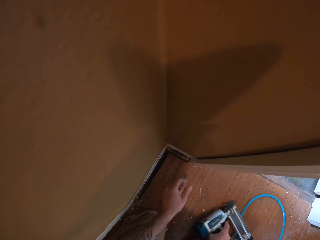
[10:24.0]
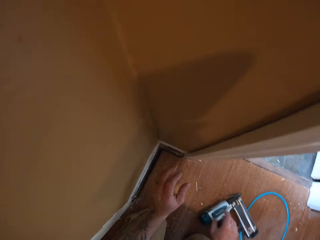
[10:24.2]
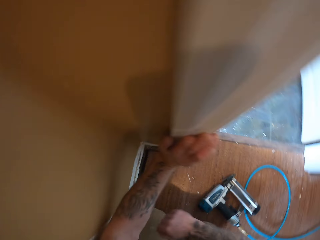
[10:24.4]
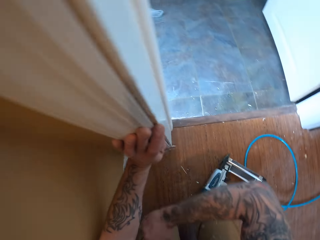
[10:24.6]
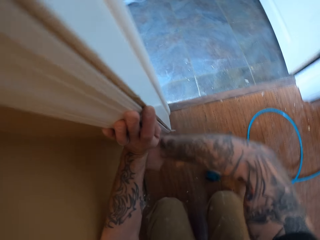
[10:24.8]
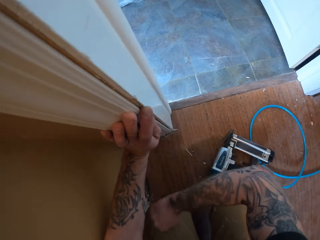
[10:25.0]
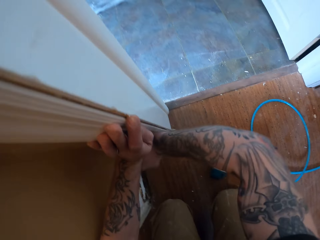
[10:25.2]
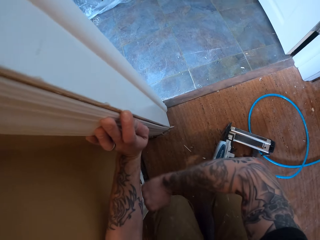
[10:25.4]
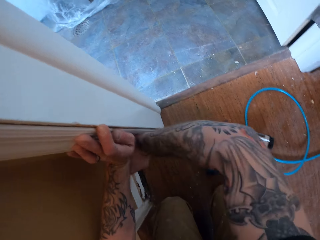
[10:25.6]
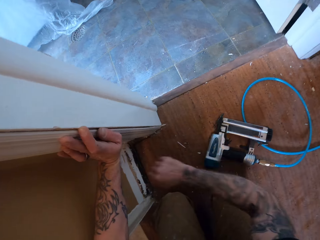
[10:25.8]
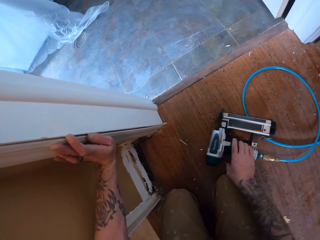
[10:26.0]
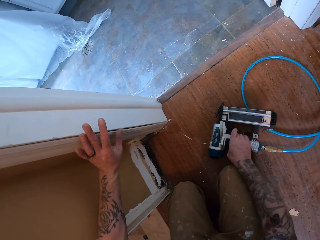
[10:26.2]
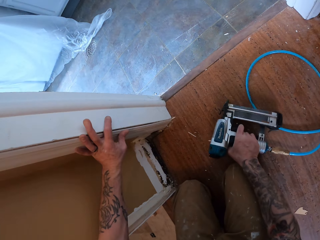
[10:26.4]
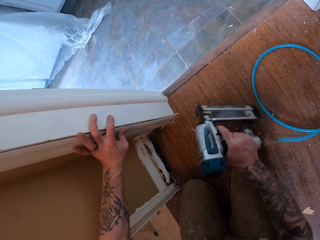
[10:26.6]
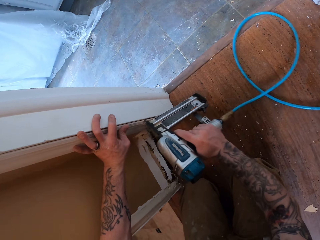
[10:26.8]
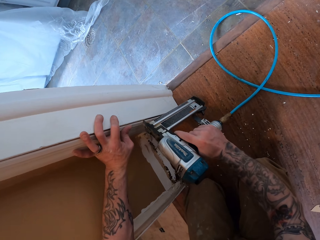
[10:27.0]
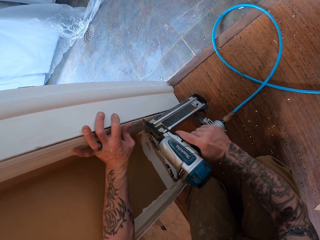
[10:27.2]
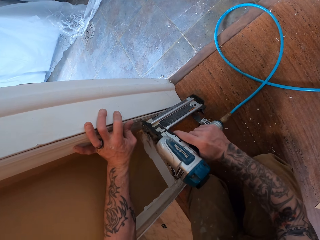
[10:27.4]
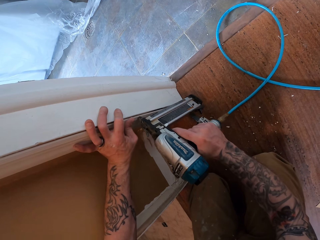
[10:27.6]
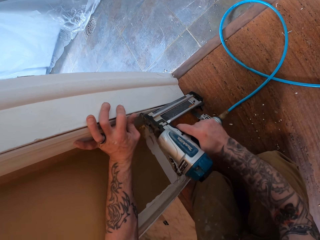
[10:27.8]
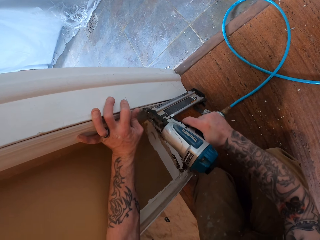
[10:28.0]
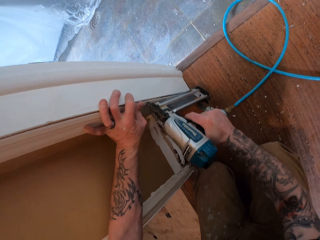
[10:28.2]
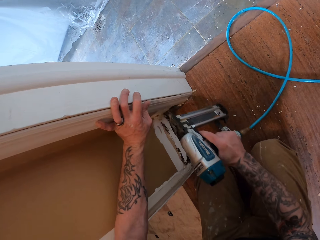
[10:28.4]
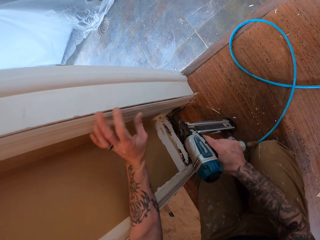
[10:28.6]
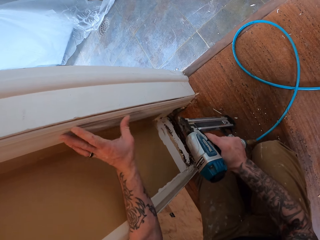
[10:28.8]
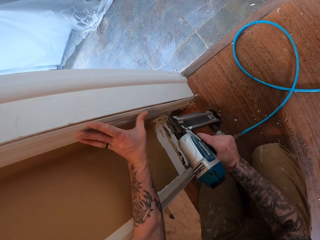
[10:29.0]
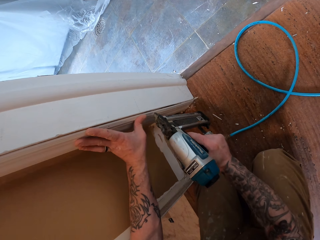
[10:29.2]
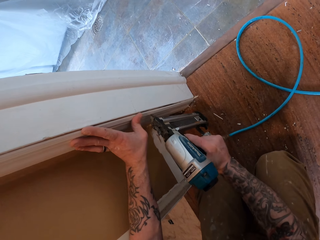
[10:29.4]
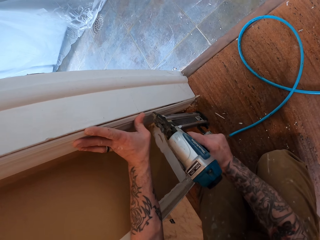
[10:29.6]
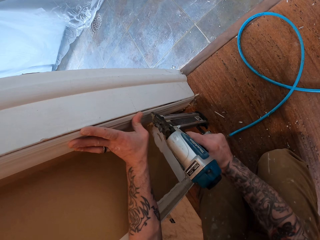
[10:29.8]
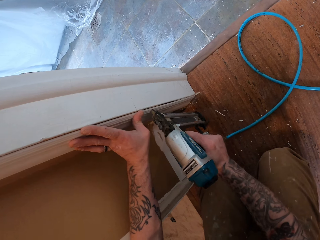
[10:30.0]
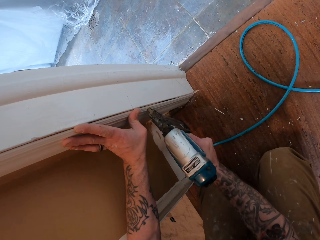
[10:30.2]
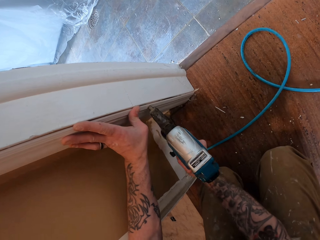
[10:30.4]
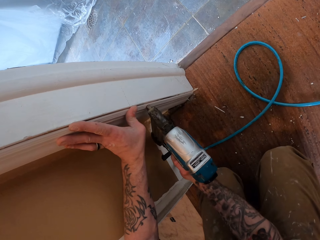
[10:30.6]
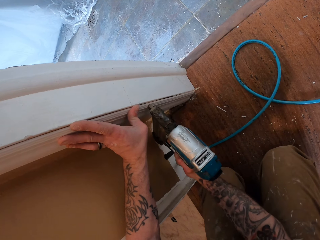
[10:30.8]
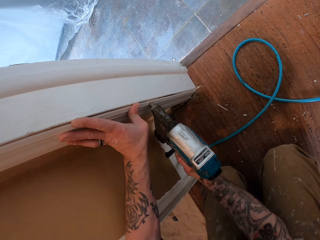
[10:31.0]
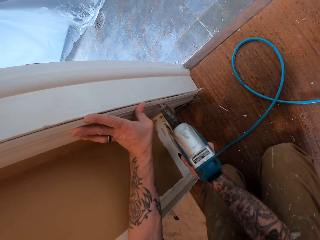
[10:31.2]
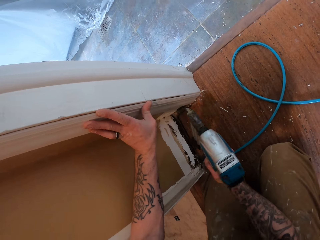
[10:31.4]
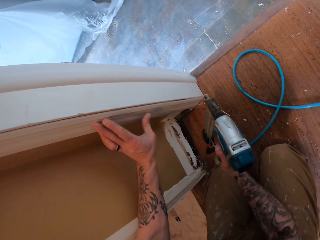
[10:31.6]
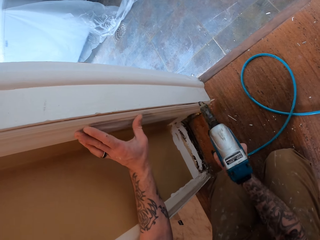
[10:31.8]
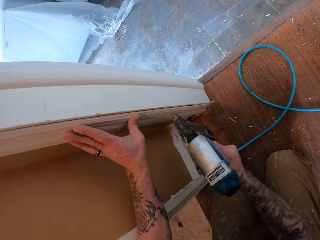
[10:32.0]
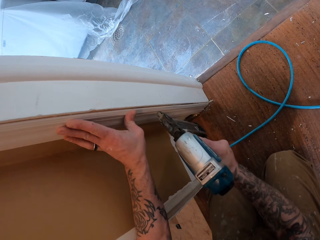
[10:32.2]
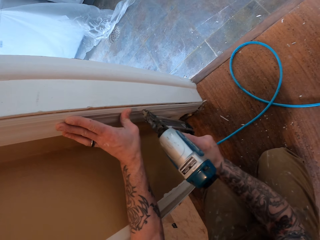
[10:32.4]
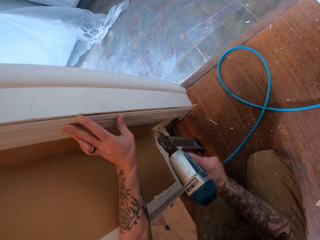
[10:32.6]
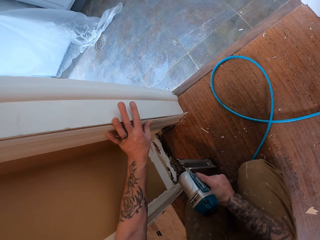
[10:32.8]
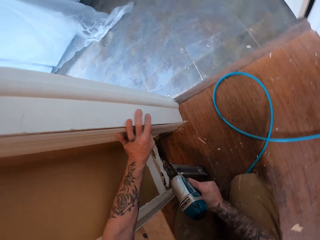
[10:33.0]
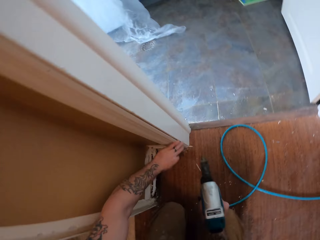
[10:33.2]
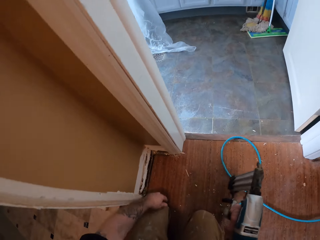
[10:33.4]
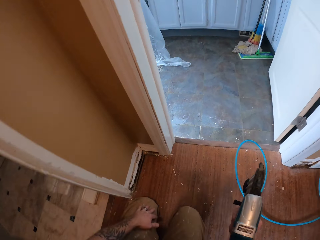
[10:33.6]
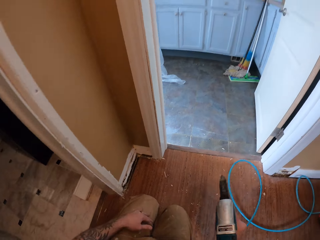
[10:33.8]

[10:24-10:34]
The camera wearer drops the nail gun. He hits the piece of wood with his right hand. He takes the nail gun. He nails the piece of wood to the wall using the nail gun. He puts a nail in the wood with the nail gun.

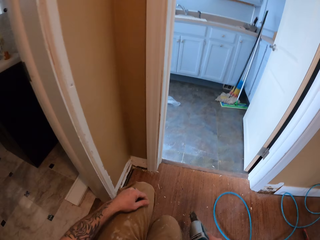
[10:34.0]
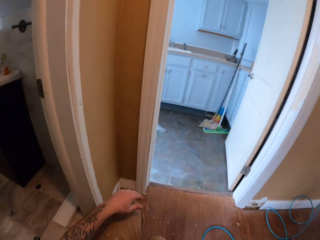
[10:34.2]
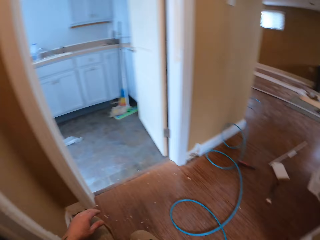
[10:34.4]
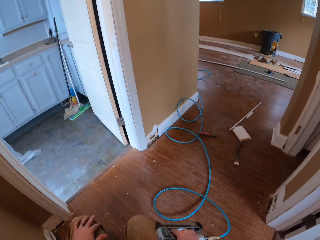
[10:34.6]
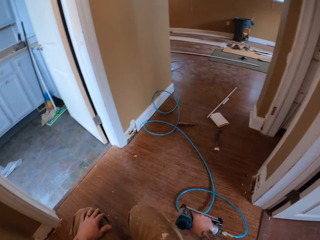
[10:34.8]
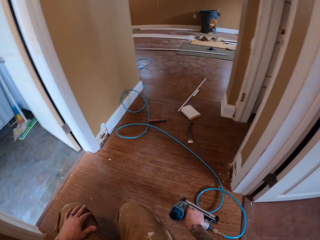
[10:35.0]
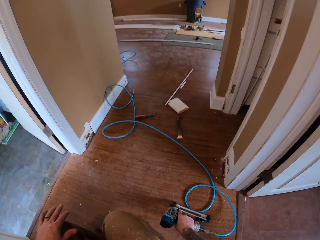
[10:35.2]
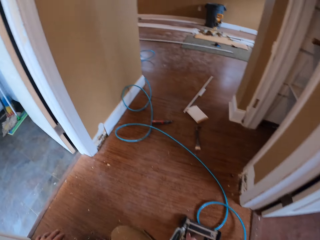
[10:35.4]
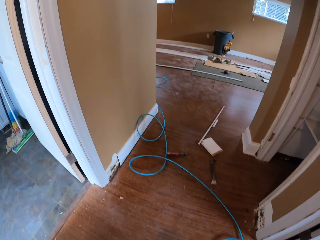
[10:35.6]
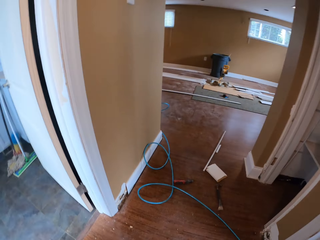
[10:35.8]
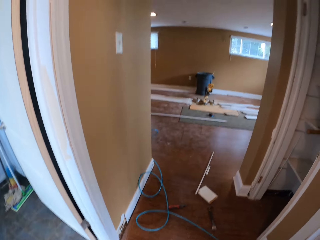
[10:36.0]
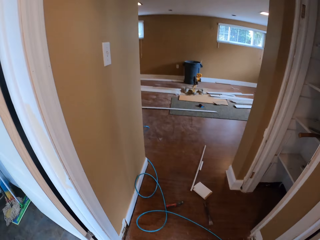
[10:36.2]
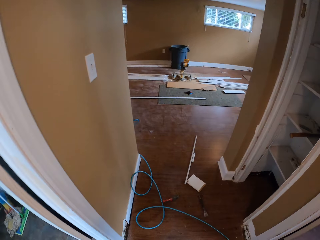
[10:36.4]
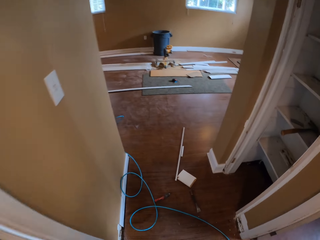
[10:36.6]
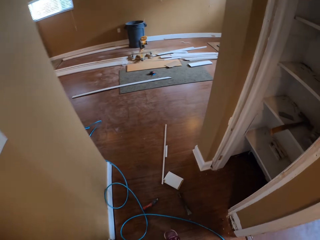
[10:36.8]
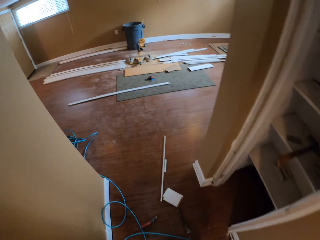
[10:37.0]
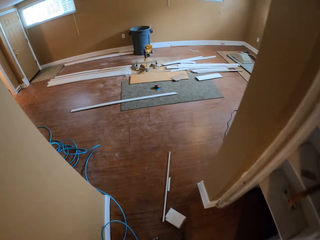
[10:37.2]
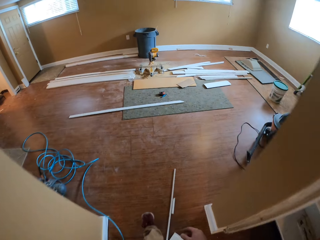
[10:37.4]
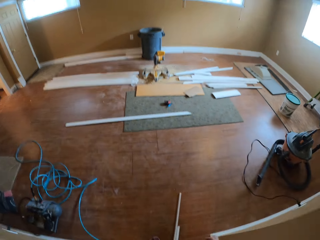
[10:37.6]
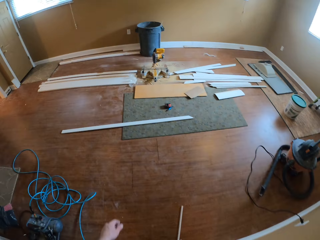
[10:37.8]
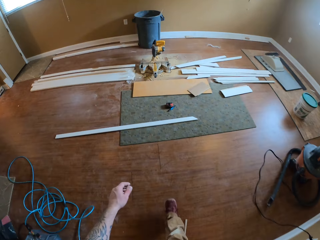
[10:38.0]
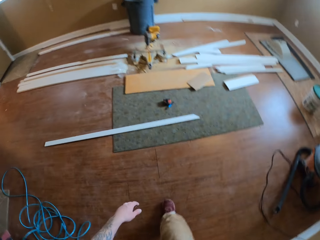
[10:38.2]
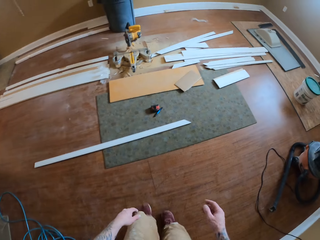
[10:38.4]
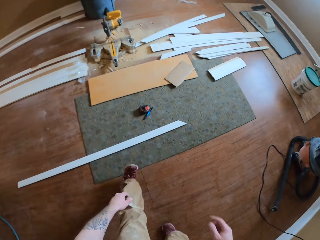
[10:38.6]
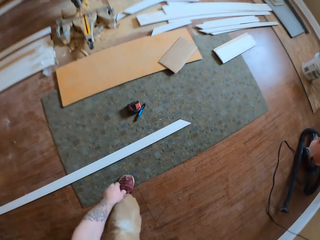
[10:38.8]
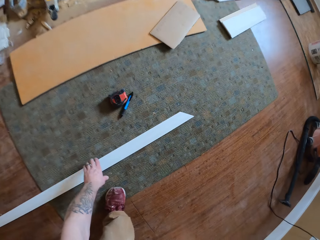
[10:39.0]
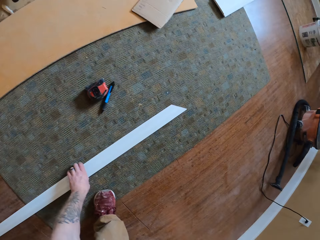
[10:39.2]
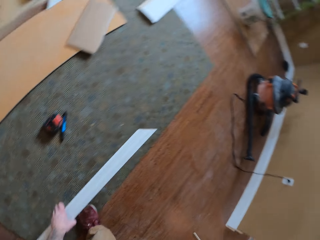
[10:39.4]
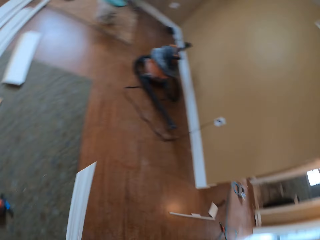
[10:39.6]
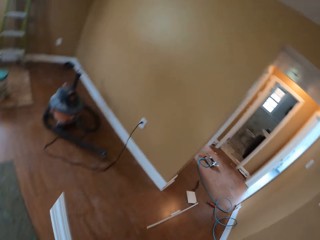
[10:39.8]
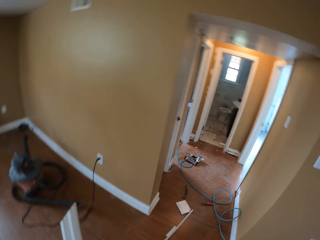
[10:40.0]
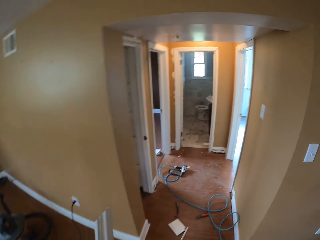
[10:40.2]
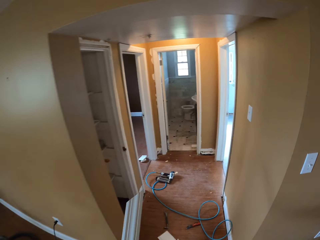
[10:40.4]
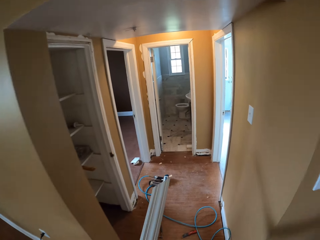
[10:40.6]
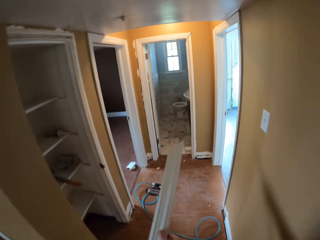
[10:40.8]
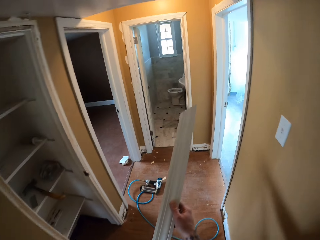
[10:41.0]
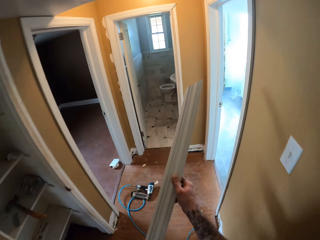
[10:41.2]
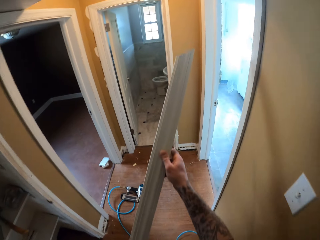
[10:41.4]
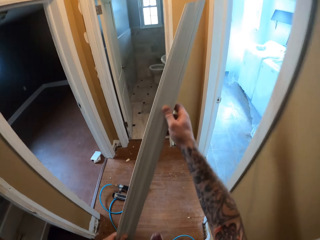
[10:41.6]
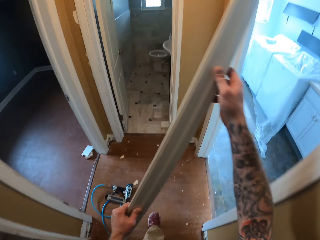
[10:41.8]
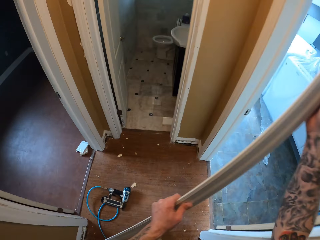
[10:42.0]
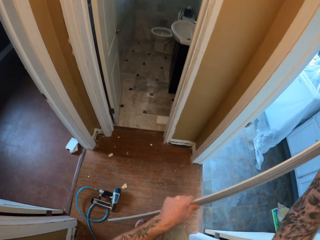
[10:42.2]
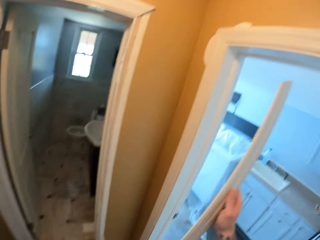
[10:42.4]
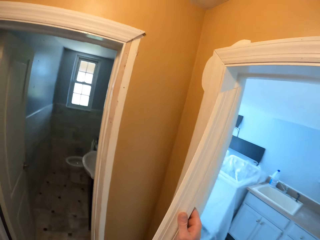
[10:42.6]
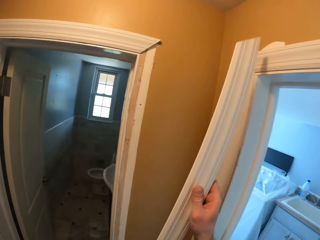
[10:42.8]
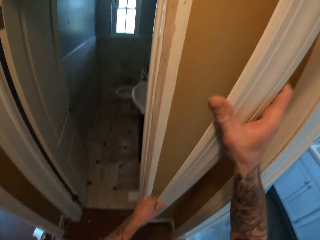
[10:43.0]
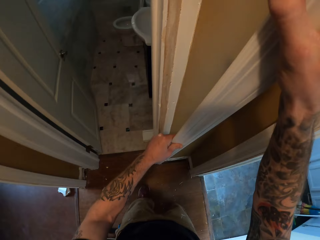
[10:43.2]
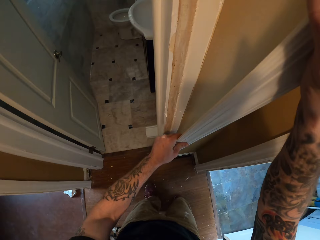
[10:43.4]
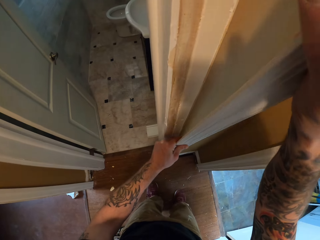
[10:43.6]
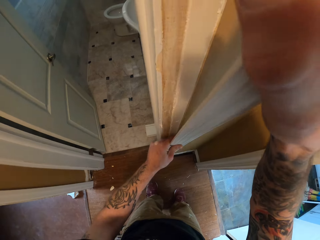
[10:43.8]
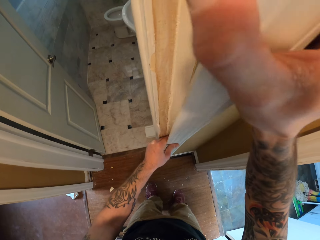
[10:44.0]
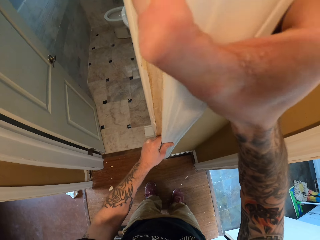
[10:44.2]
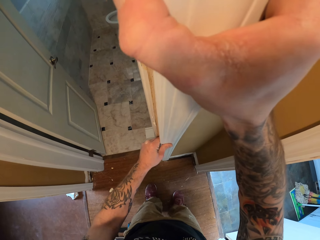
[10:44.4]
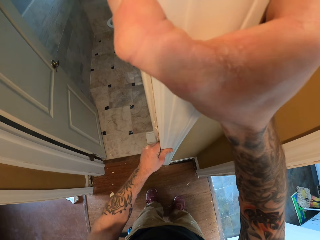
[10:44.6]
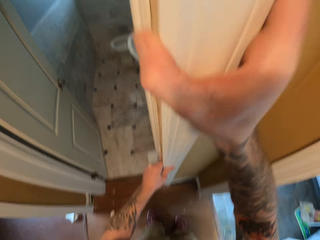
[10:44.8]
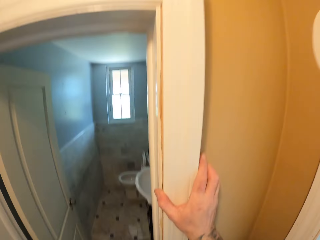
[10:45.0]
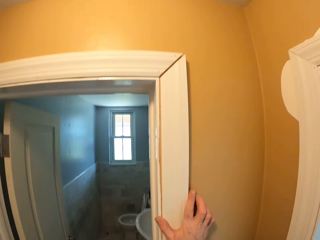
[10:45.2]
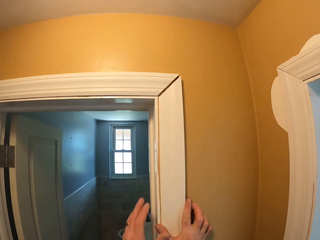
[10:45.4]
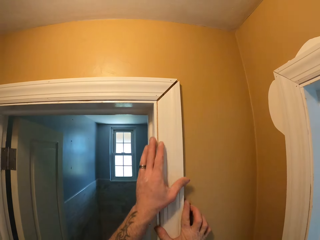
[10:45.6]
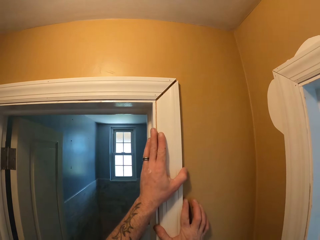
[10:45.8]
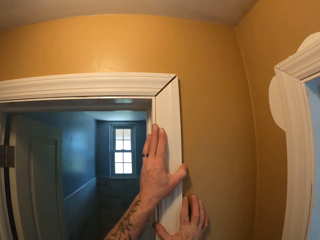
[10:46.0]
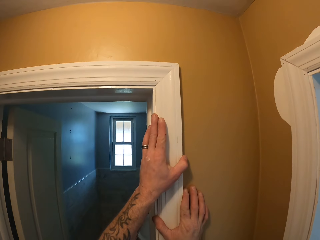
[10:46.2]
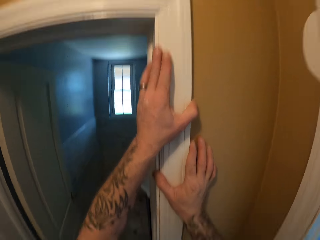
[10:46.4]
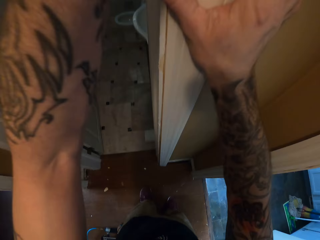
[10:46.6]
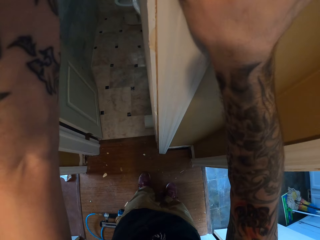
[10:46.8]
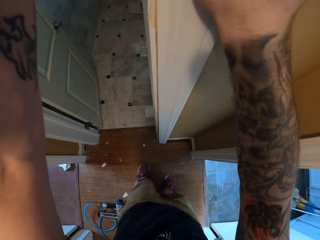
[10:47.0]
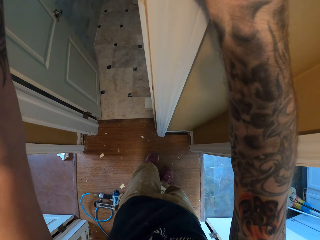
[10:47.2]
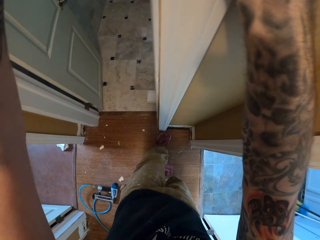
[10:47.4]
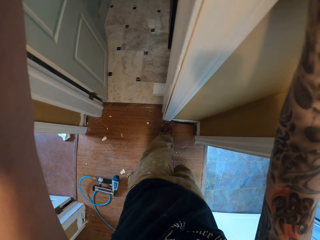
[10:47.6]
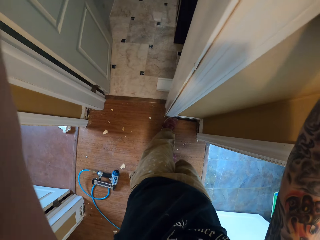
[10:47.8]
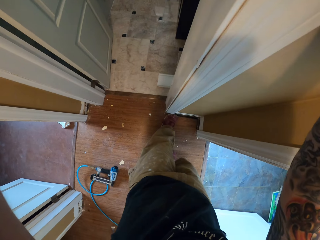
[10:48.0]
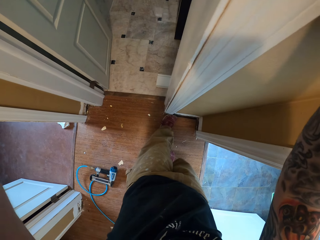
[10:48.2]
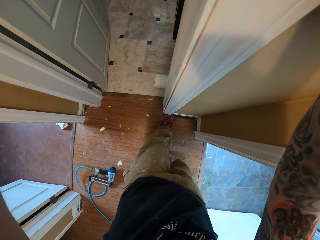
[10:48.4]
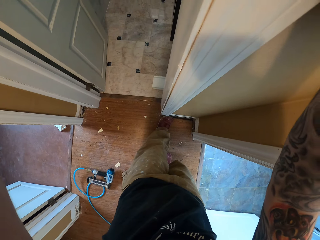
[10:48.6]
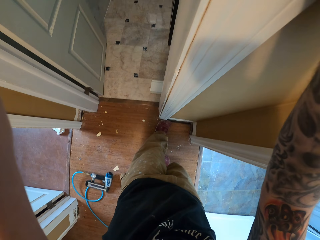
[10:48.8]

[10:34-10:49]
The camera wearer drops the nail gun. They walk around the room, pick up a piece of wood, and walk around the room. They put the piece of wood against the wall, on a door frame.
